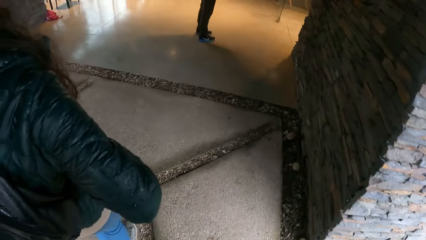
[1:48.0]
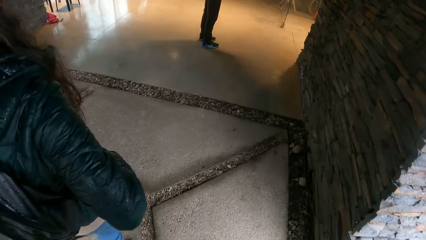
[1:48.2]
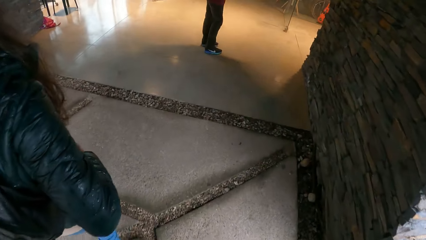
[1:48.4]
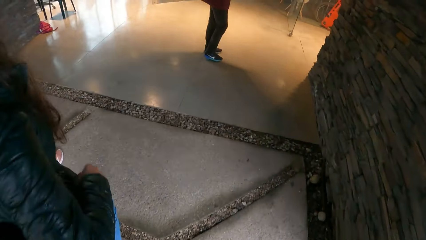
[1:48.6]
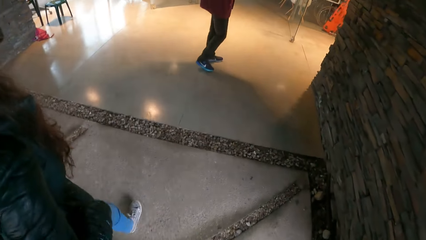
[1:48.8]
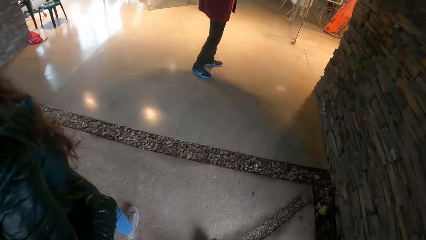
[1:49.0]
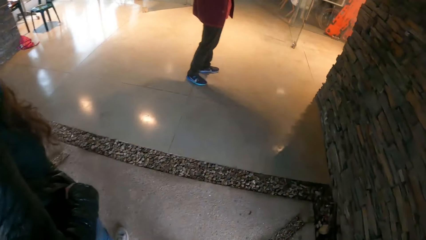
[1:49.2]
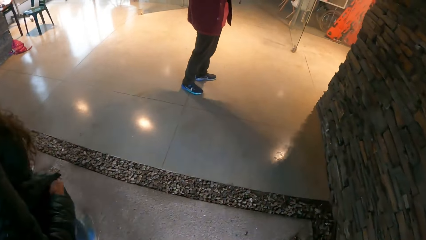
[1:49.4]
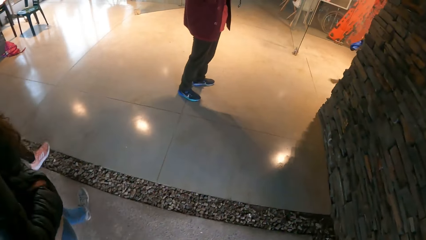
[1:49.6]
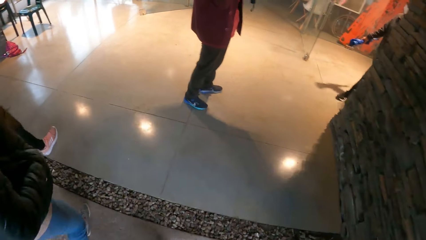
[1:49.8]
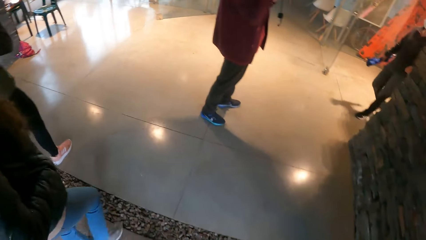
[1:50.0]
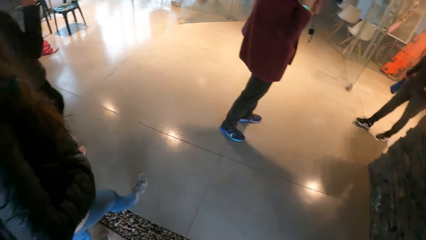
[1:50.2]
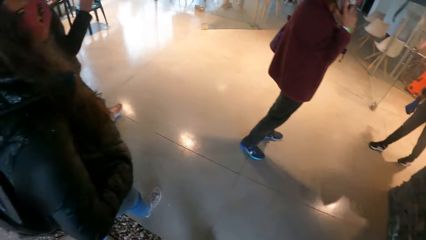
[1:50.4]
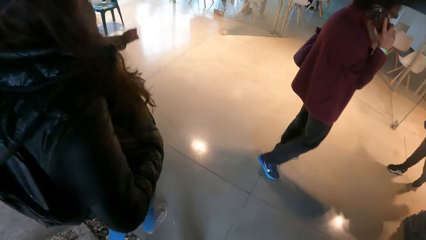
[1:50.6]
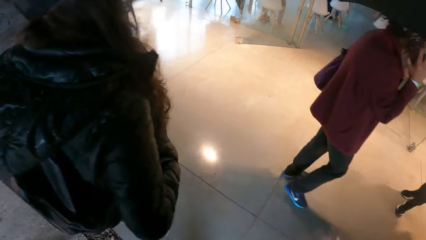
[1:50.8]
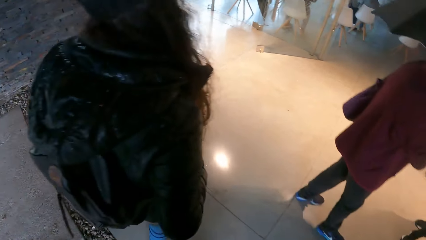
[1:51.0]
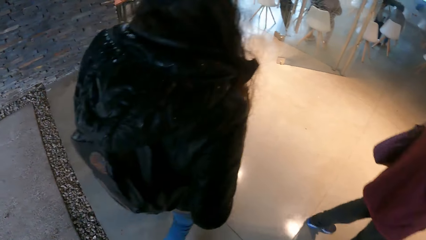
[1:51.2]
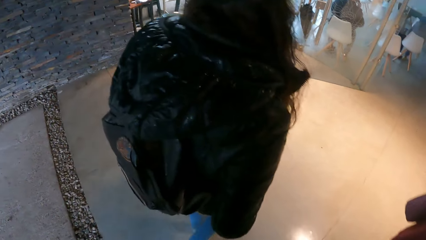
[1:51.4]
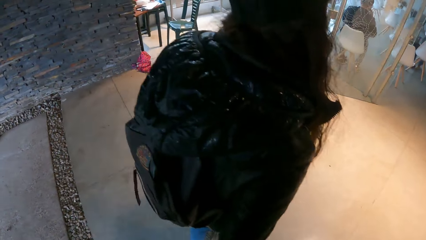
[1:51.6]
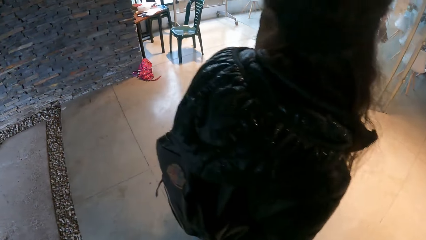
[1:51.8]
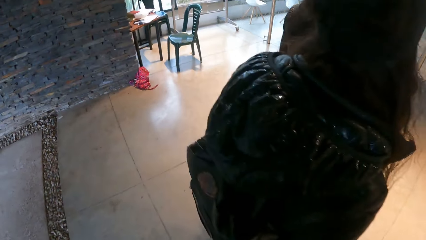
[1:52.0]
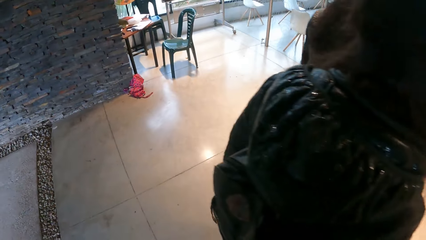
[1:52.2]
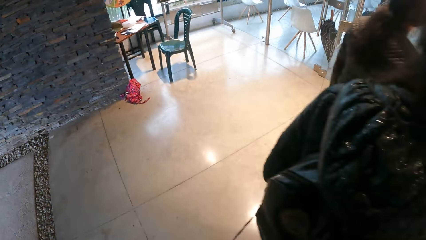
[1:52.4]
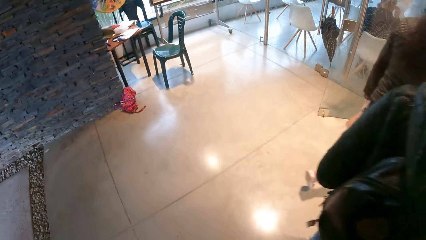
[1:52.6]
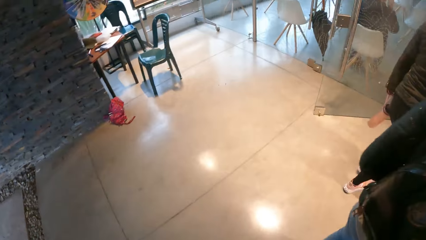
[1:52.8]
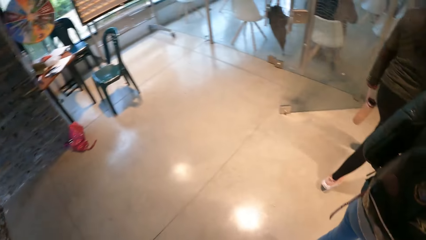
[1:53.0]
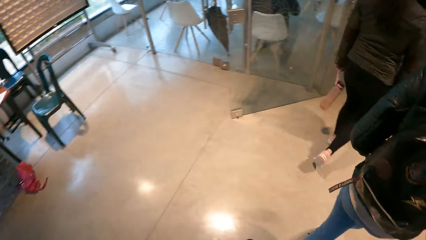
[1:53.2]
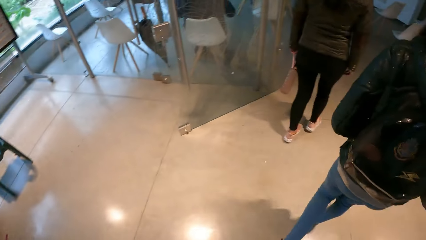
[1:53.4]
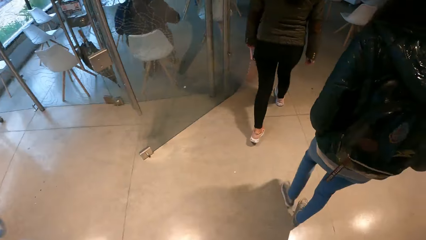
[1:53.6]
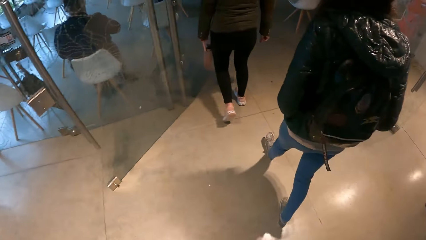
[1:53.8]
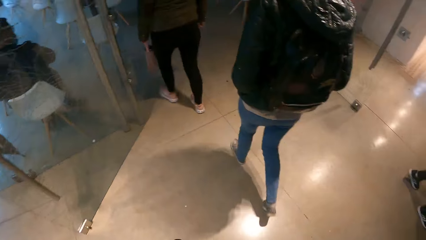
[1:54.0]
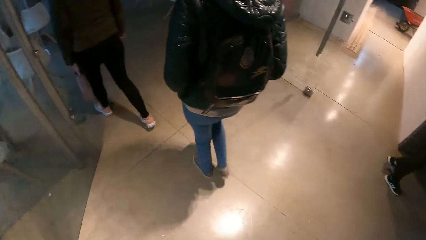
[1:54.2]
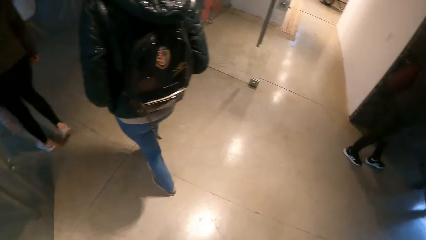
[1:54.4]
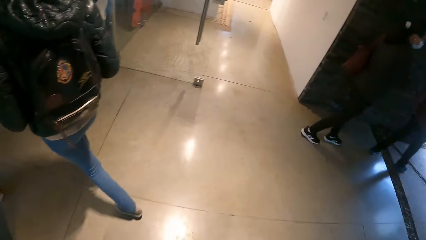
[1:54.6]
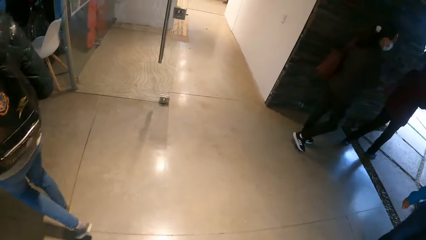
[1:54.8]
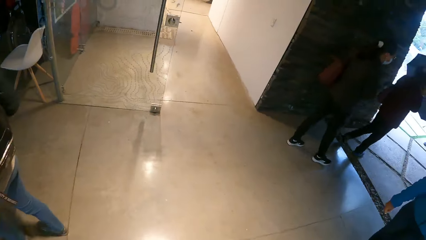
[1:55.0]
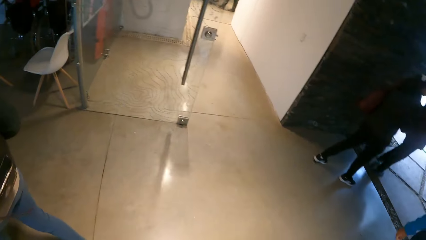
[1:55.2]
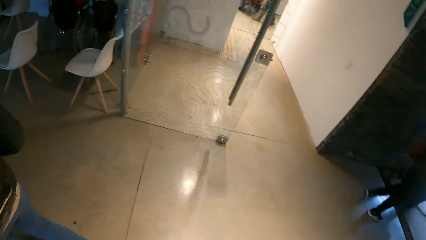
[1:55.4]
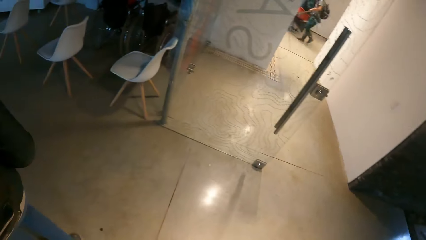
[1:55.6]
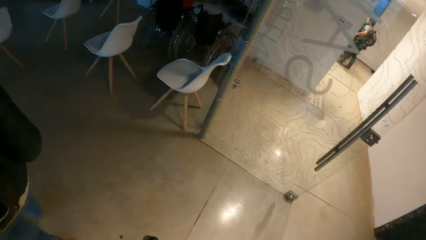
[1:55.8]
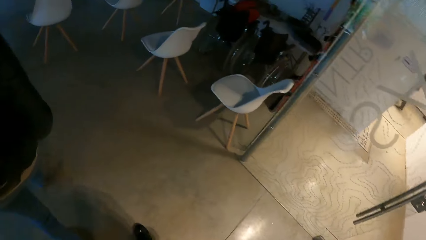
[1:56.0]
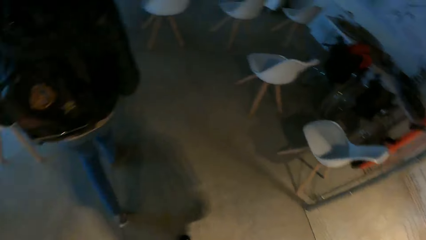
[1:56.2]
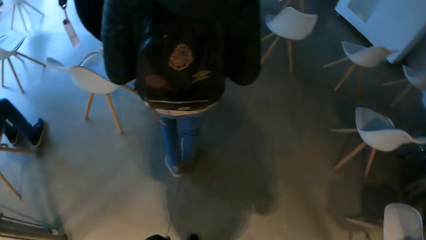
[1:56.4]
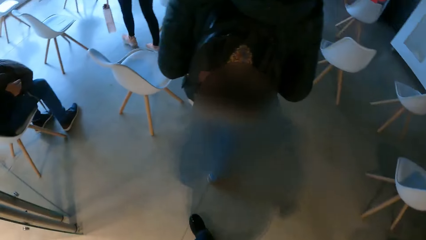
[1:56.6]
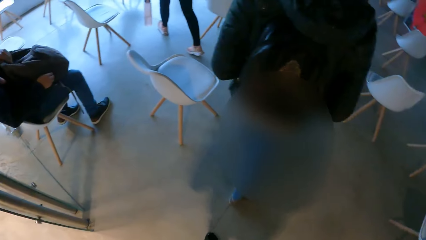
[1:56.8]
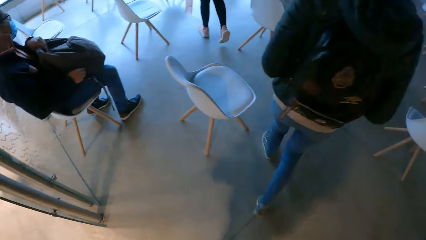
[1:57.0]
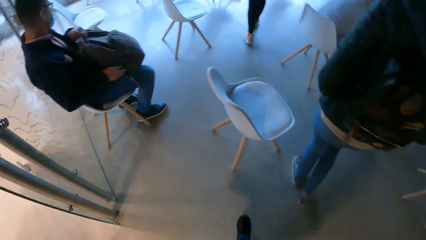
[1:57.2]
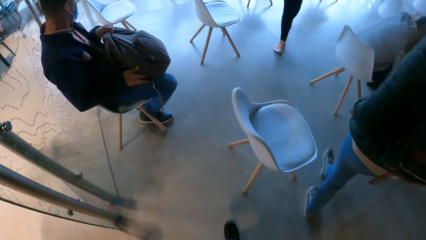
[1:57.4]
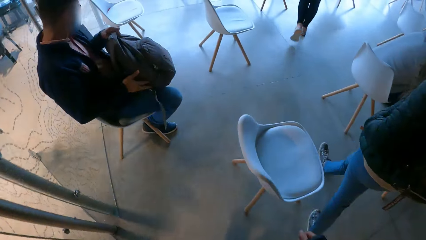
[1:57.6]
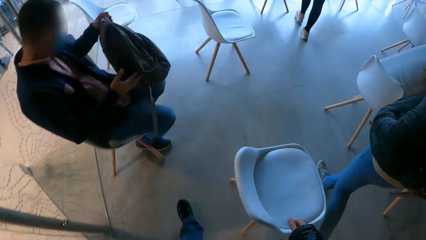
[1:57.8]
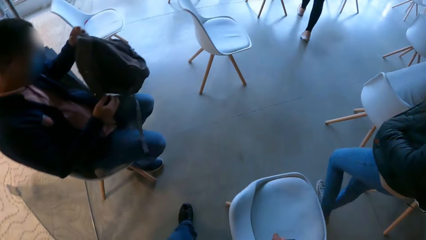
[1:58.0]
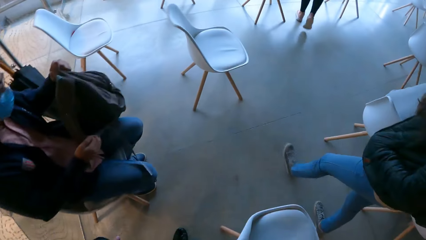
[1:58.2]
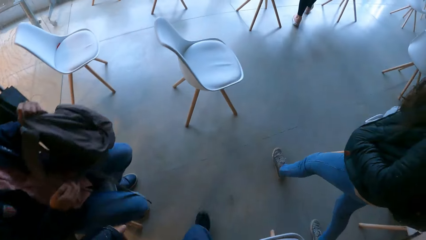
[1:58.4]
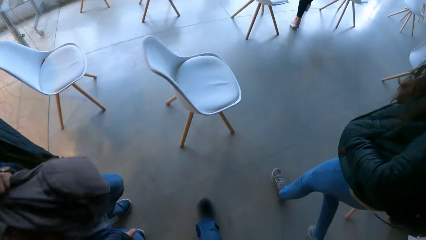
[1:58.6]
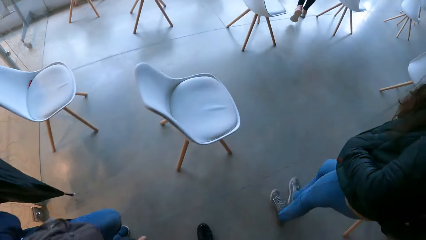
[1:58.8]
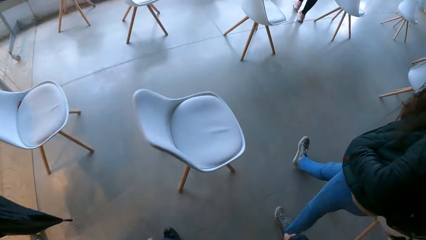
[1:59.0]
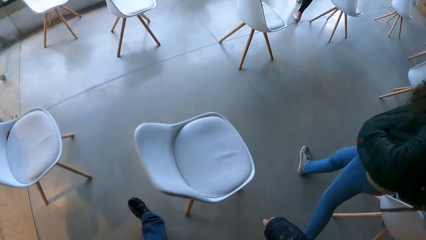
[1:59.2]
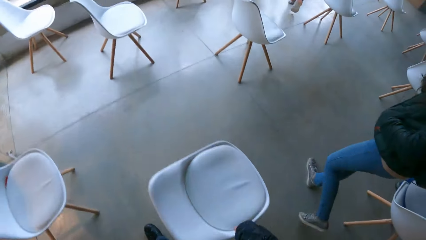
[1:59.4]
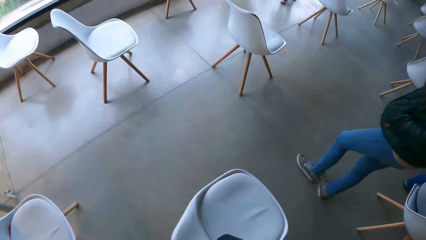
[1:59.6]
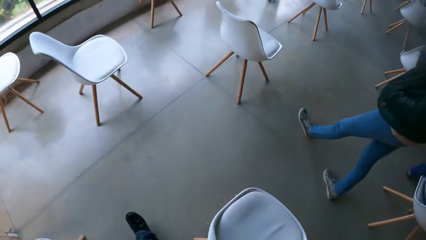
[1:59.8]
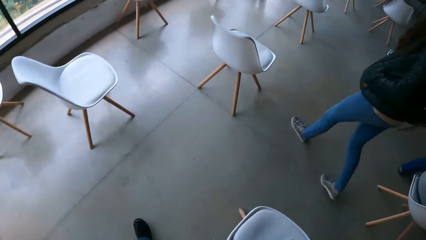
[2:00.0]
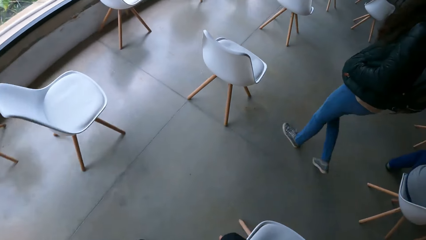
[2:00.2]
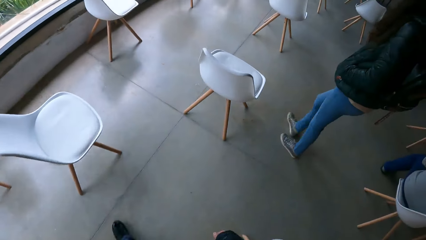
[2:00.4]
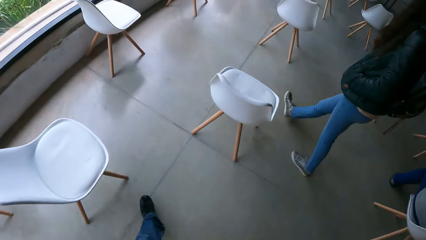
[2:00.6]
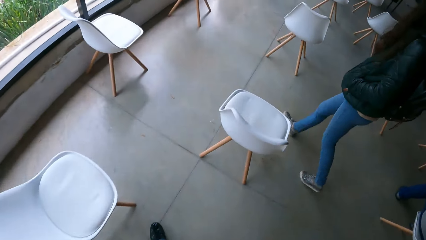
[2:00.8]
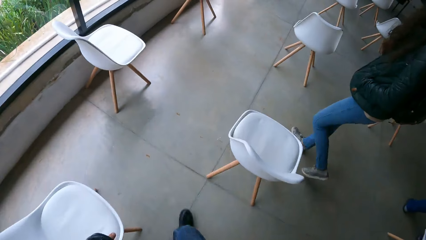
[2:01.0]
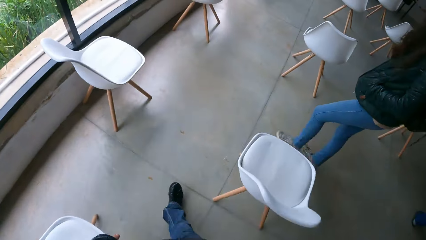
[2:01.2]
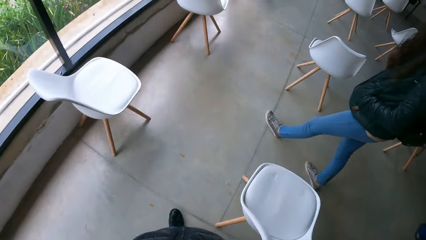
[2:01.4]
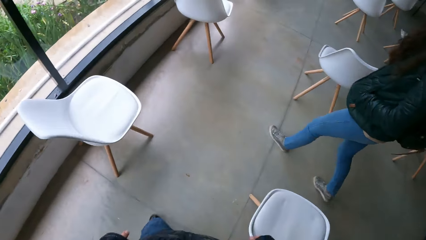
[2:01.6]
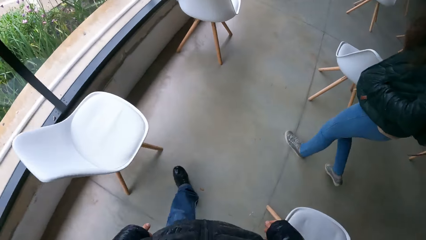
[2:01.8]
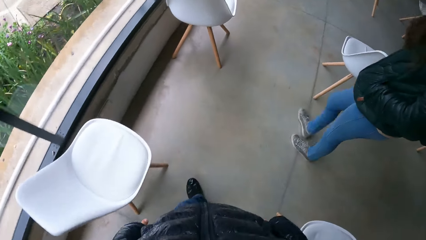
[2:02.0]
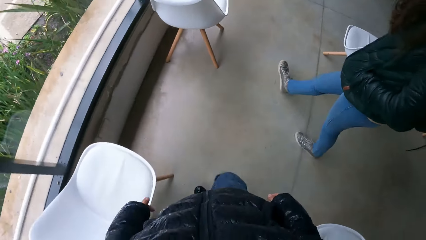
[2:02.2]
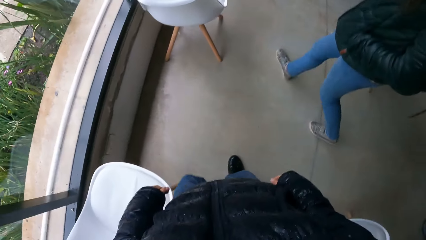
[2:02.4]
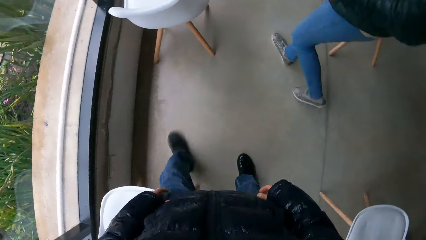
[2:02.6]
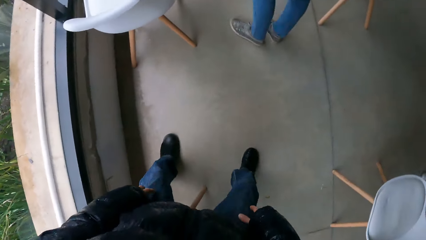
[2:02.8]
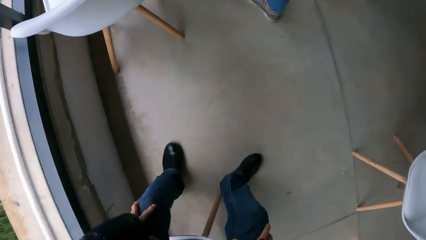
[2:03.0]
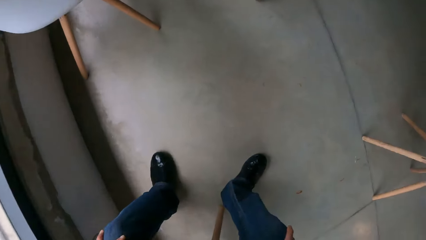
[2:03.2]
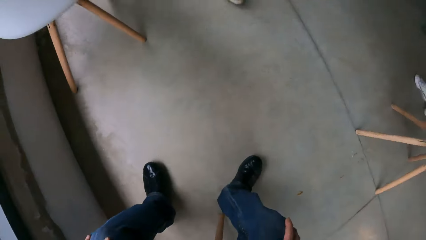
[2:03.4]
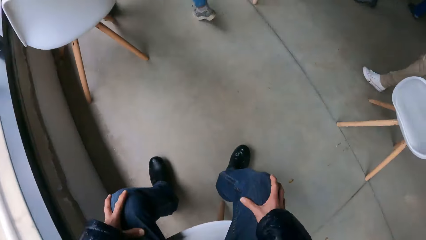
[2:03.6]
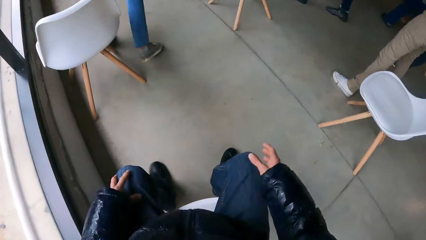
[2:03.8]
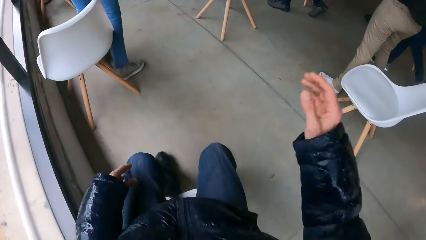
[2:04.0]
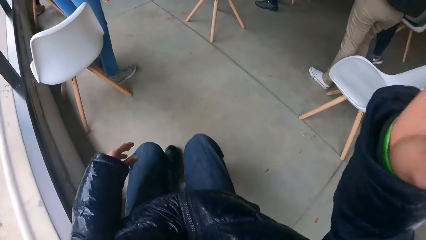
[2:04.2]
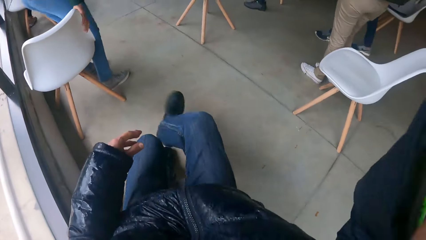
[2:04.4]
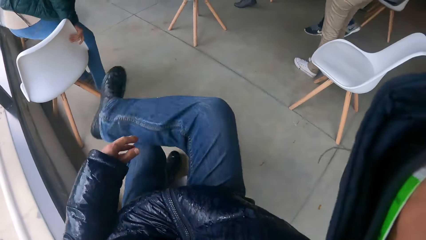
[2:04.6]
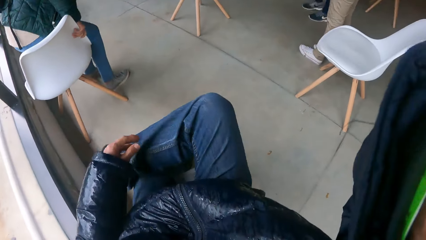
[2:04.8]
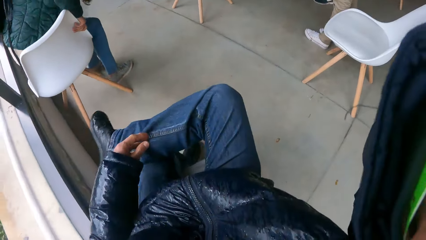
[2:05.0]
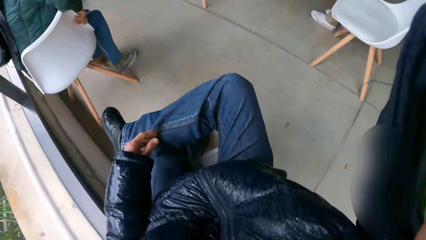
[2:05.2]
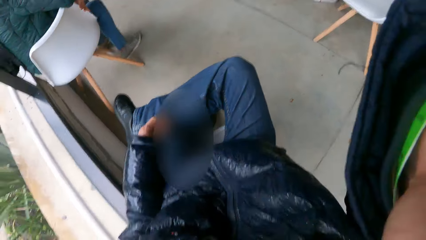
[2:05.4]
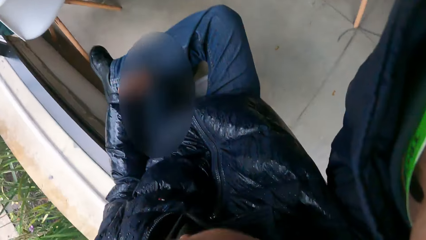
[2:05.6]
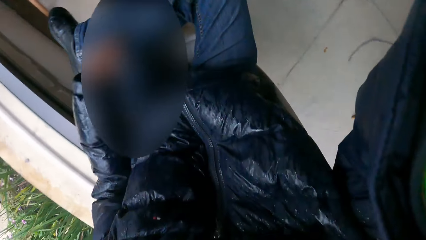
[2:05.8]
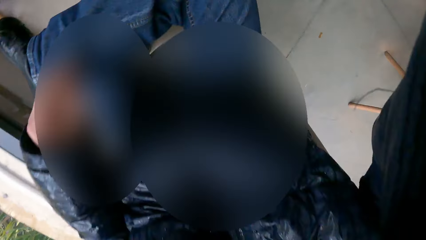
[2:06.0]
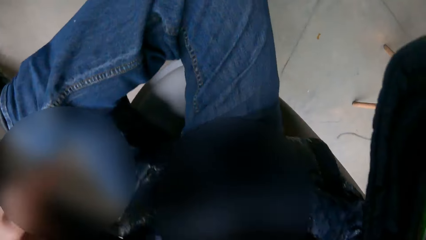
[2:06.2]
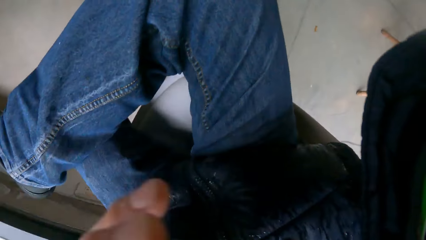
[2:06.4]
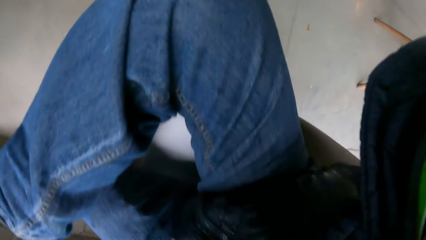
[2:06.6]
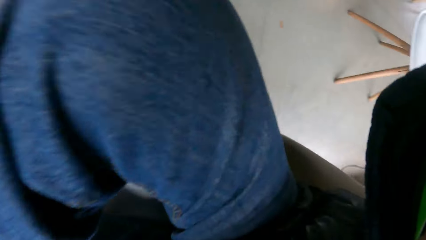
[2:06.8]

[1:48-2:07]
The camera wearer walks into the building with the woman and the group of people. He walks into a classroom with the woman and the group of people. He sits on a chair. He takes off the camera on his head with his right hand. He fixes the camera.
